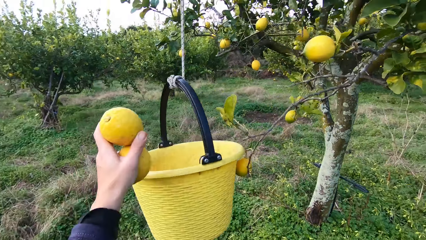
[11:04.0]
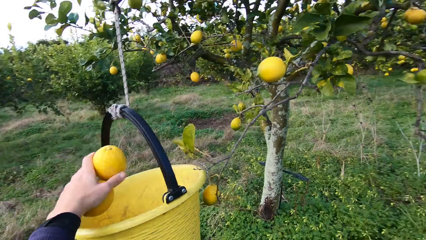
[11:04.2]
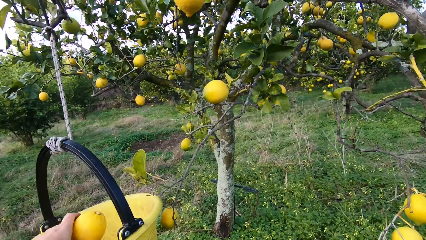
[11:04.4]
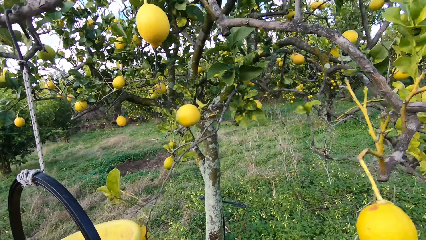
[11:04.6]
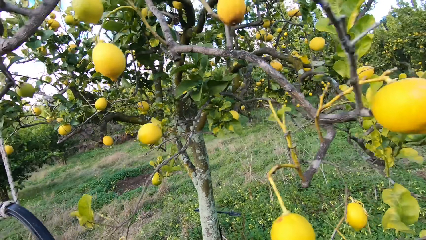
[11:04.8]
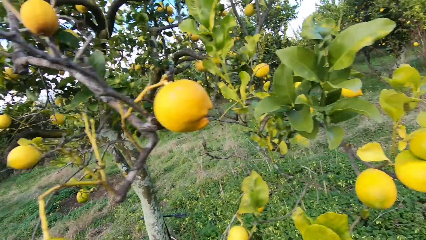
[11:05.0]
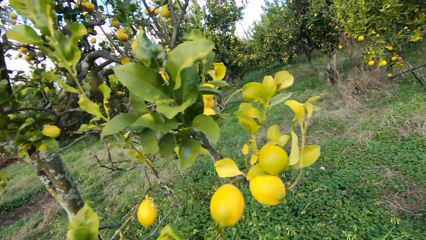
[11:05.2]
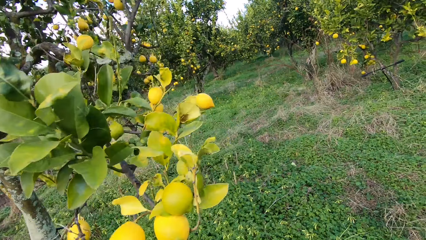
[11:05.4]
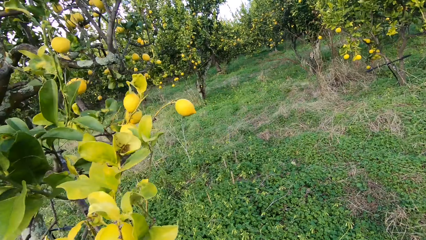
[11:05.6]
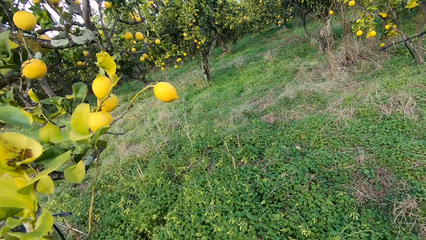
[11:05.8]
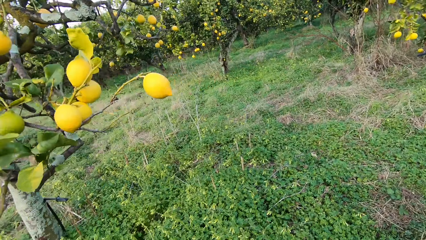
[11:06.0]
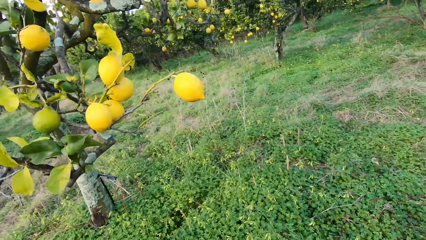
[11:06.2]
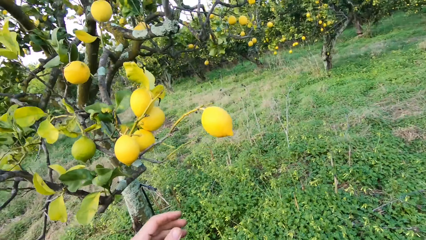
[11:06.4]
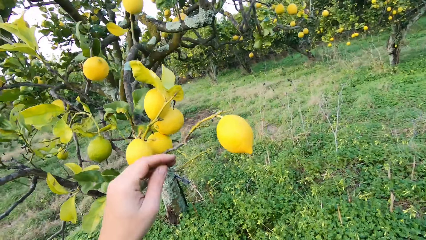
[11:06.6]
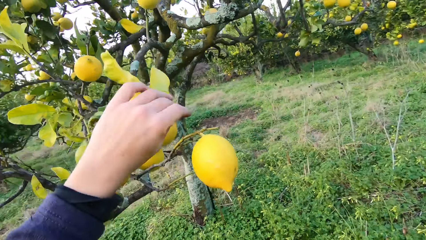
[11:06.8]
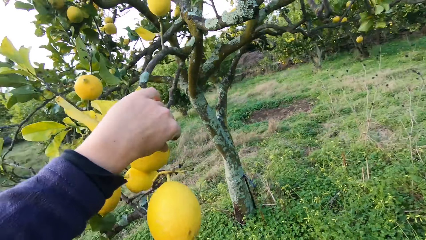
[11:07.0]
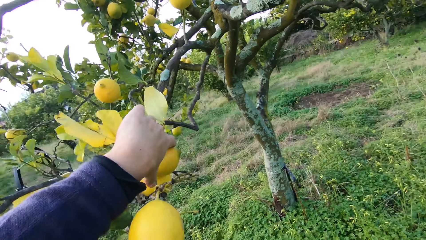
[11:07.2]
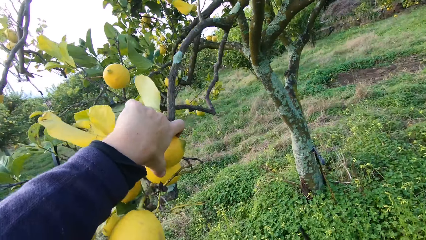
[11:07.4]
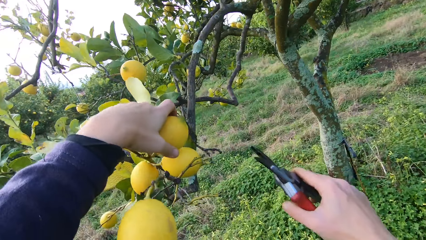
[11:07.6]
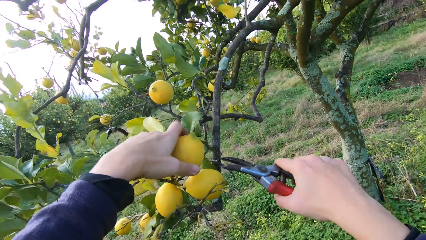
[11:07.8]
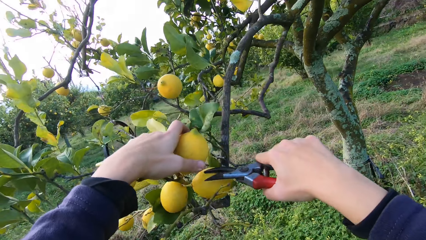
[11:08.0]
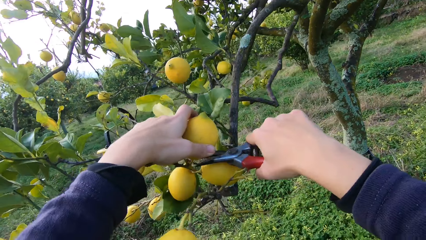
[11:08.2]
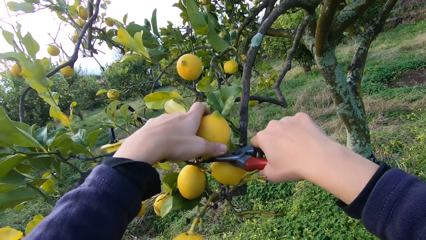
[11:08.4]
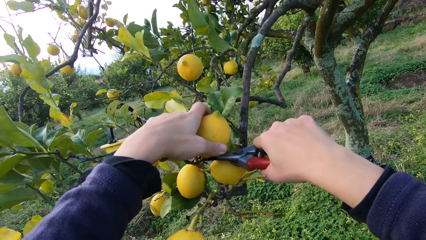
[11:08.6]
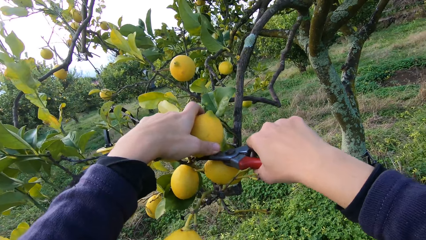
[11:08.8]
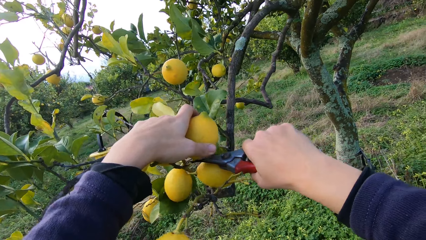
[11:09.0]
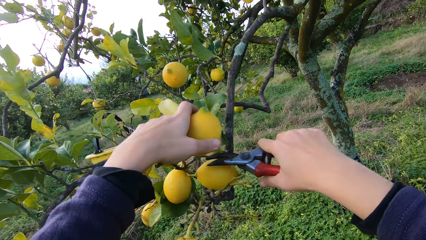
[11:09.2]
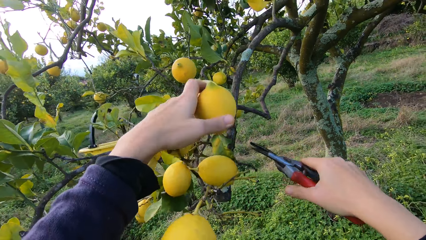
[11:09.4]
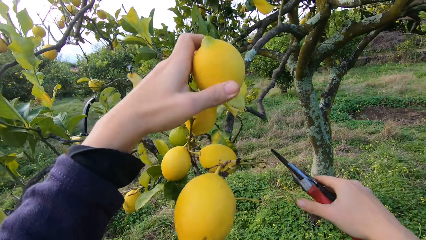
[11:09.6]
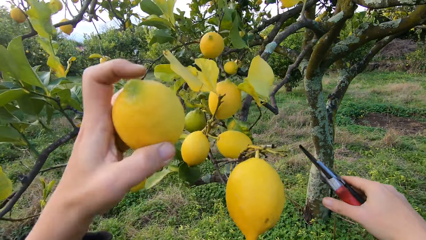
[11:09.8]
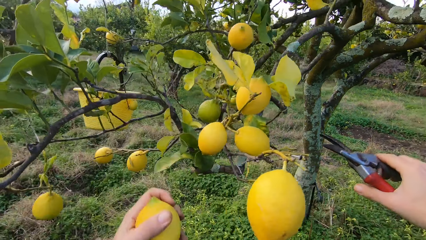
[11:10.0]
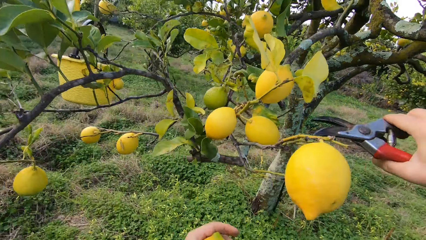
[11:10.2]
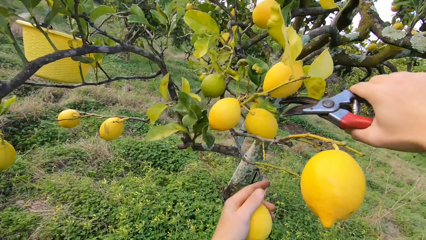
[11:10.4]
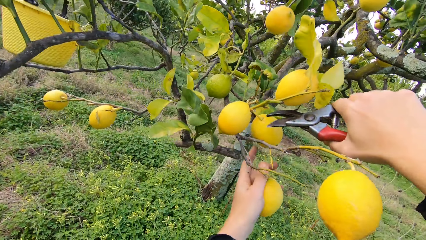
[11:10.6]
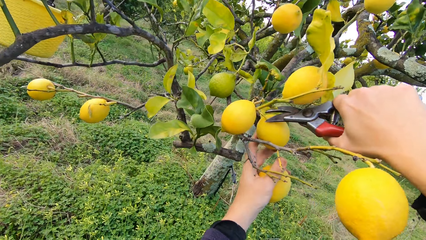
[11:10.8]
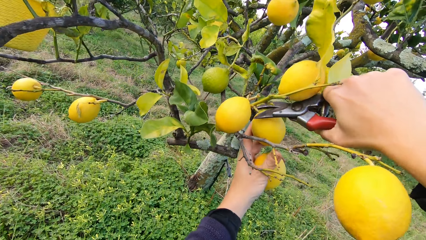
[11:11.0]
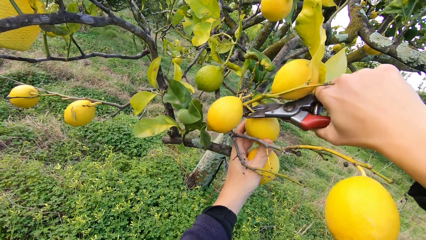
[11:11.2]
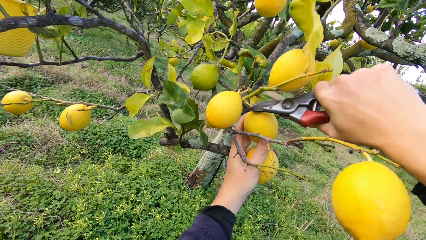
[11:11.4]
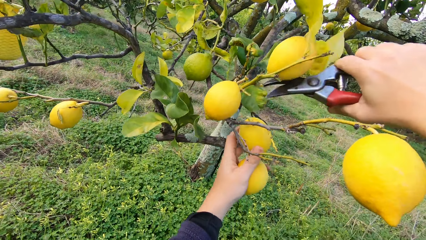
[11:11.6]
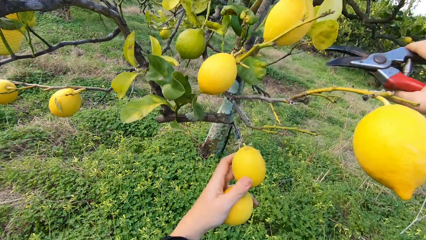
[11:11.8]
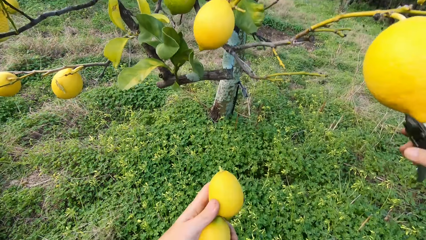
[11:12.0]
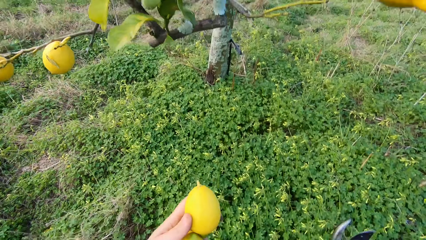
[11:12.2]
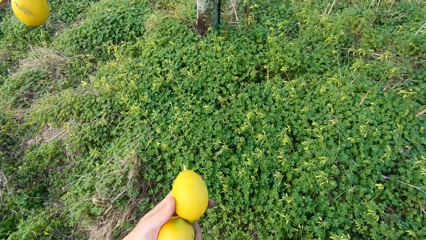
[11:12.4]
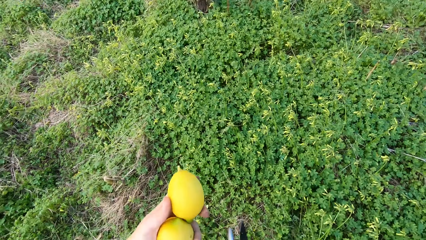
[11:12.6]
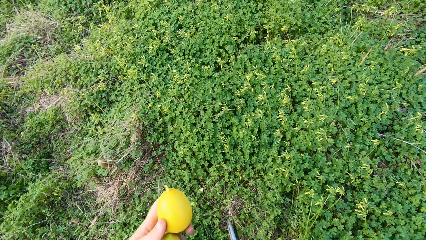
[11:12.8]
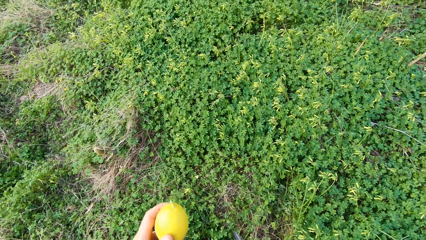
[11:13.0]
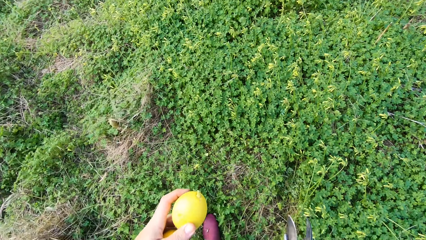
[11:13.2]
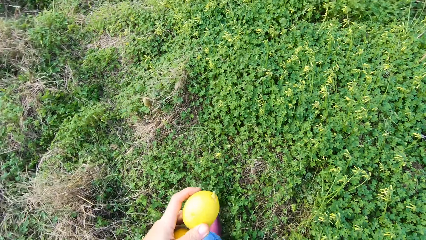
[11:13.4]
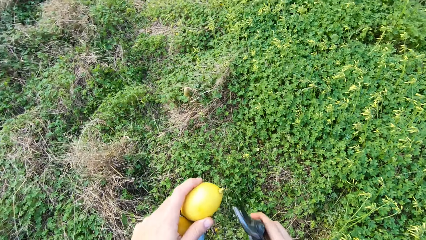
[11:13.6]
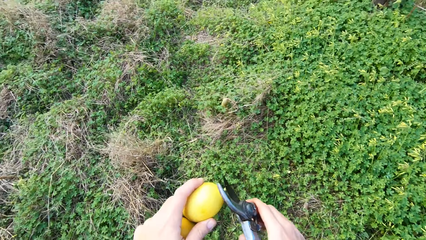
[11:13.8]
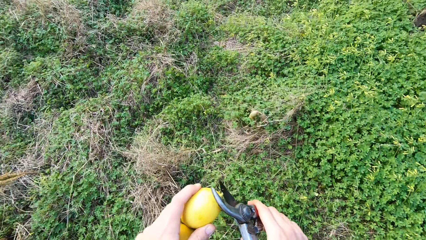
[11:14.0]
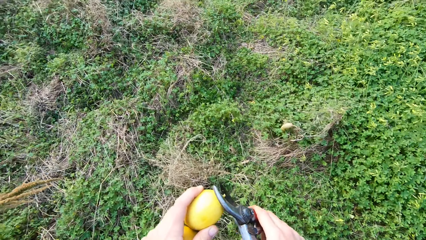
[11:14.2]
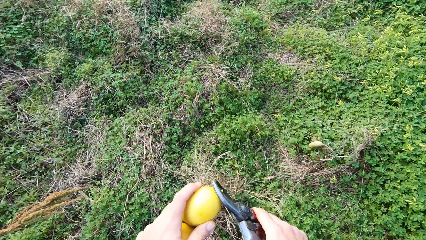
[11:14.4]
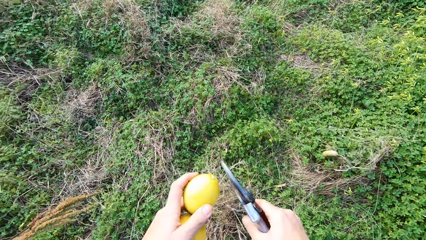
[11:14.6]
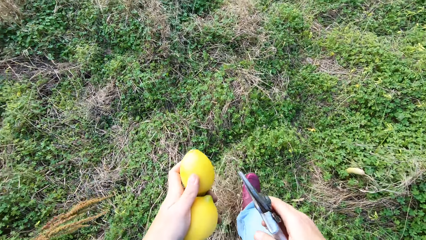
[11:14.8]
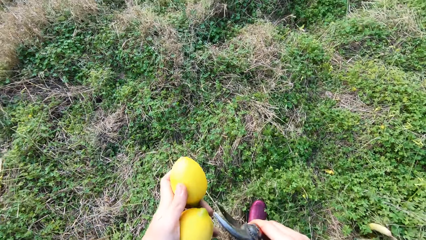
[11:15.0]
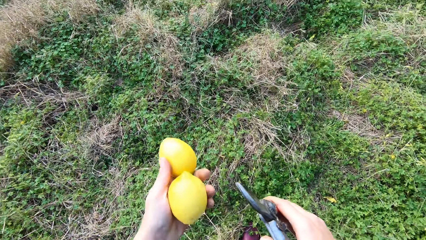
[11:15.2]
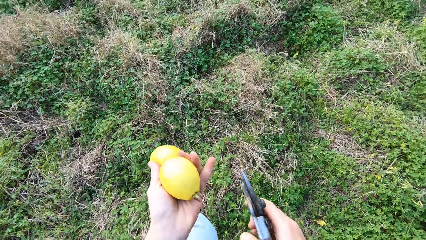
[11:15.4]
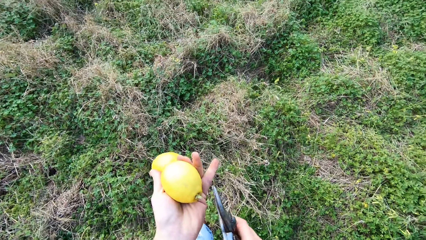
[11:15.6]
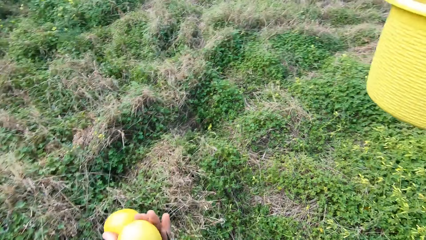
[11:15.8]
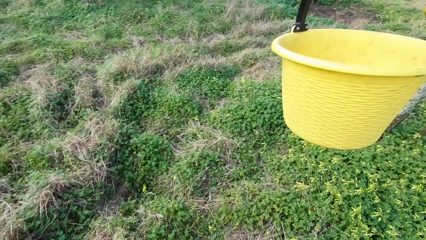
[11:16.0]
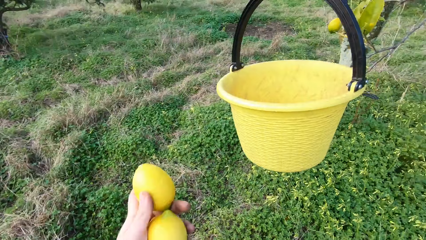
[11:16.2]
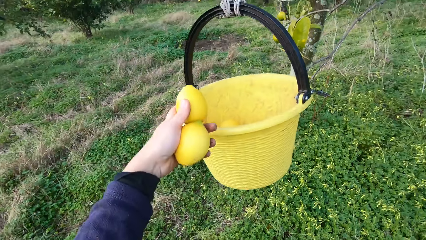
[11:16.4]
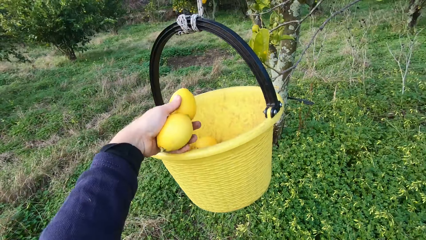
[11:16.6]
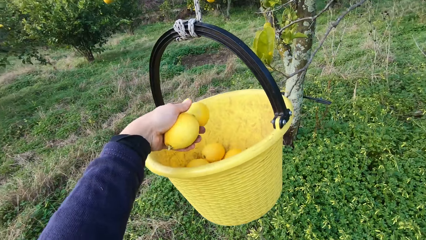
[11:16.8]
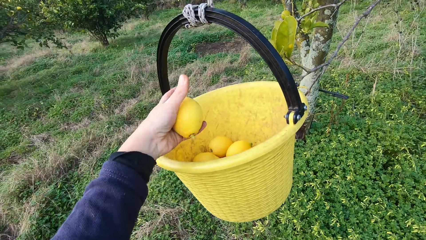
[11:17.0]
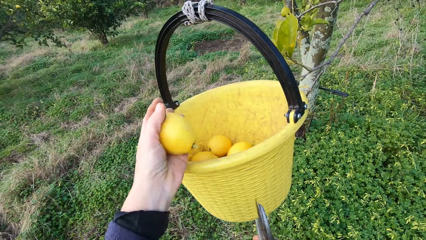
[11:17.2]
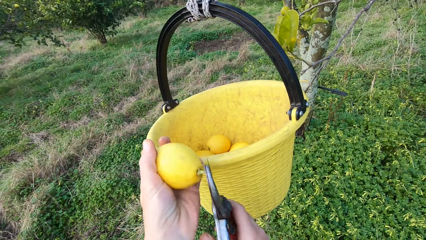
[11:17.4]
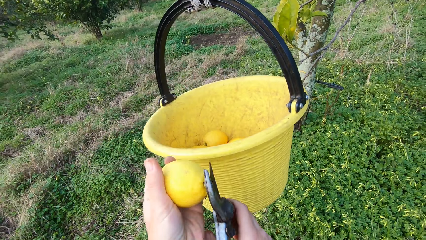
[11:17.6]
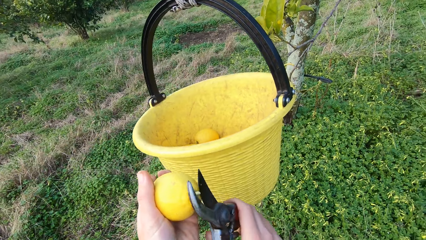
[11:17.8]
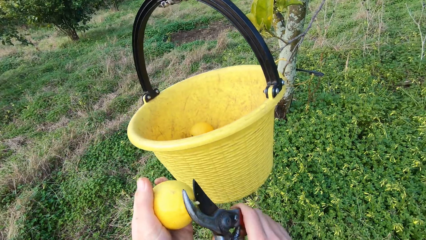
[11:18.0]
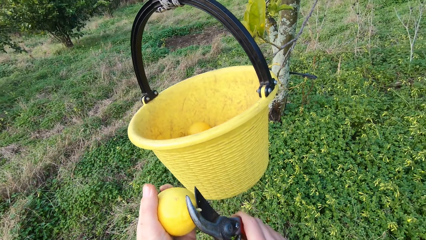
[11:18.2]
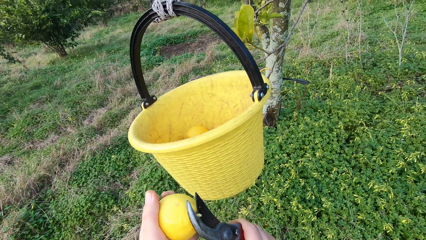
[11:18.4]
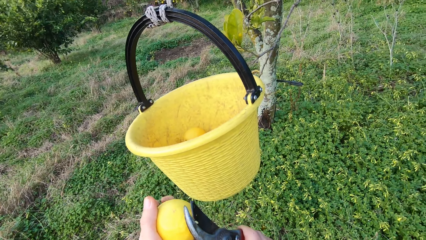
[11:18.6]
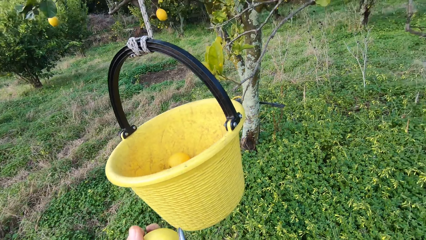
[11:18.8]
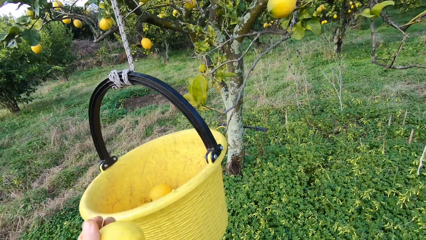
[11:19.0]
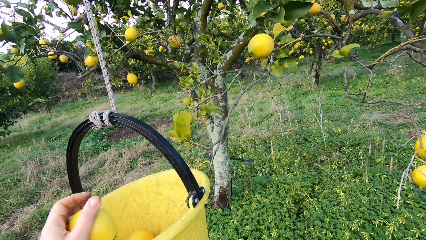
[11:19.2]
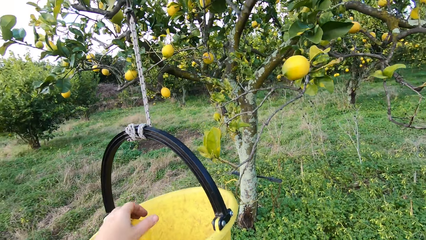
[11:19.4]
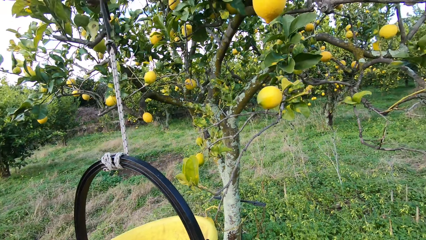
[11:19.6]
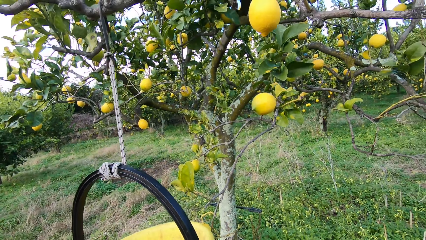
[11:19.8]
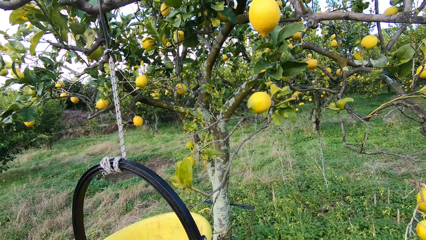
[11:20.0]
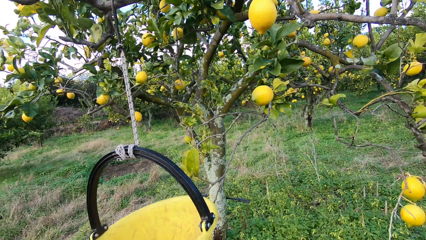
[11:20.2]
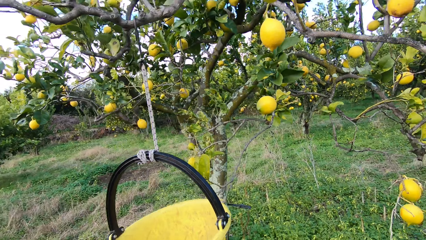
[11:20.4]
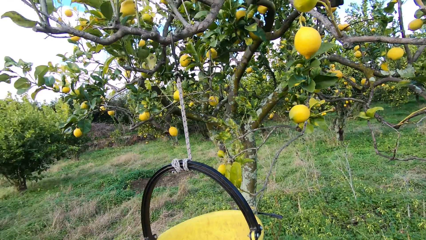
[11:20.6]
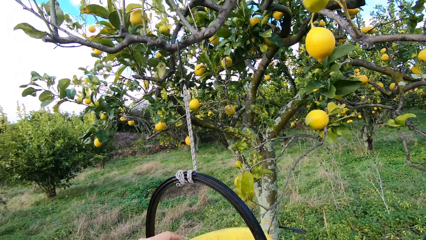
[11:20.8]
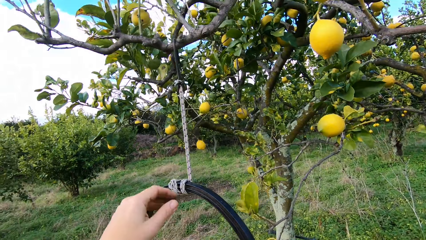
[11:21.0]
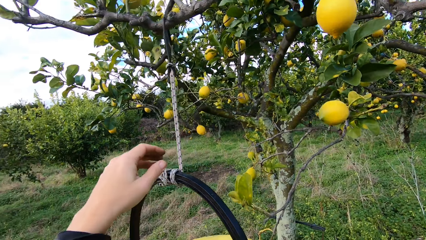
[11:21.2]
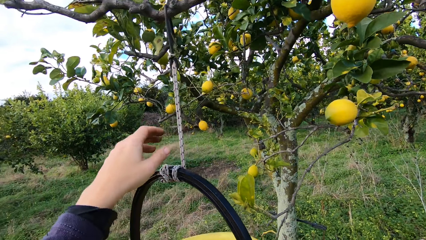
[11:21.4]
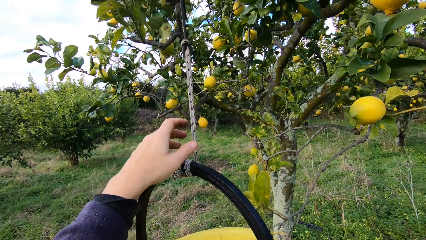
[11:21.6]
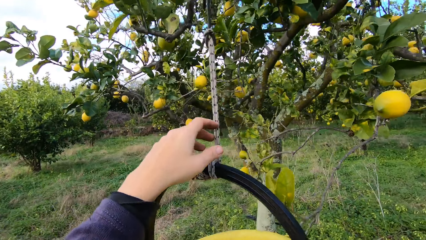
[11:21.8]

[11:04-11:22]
The camera wearer throws the lemon into the bucket. They walk in the farm. They hold a lemon. They cut the lemon using a pruning shear. They pluck another lemon from the tree with the plier. They hold a lemon. They cut the lemon using the pruning shear. They pluck another lemon from the tree with the plier. They walk in the farm. They cut off the stalk of the lemon fruit with the plier. They walk in the farm. They throw the first lemon into the bucket. They cut off the stalk of the second lemon fruit with the plier. They throw the lemon into the bucket.
